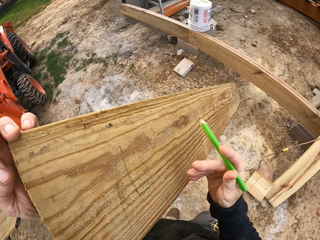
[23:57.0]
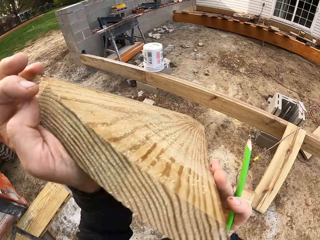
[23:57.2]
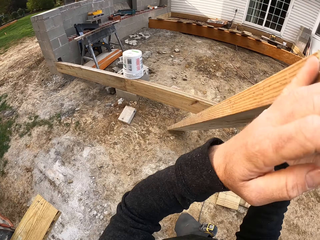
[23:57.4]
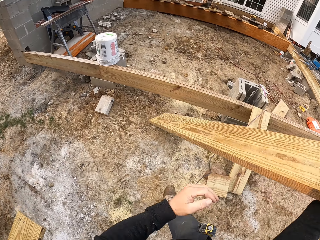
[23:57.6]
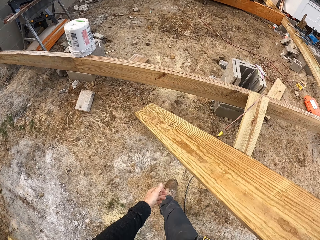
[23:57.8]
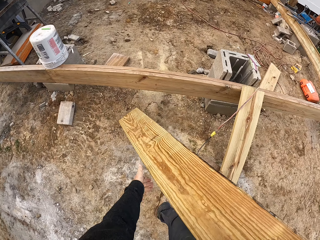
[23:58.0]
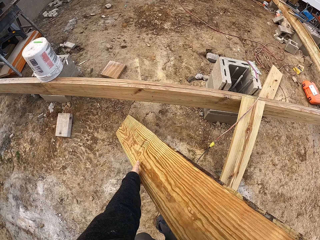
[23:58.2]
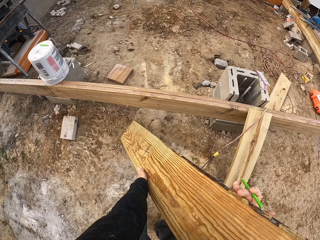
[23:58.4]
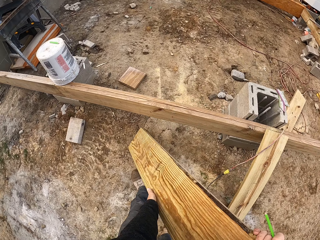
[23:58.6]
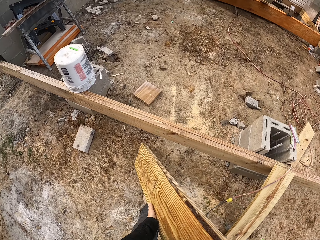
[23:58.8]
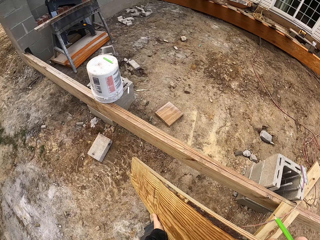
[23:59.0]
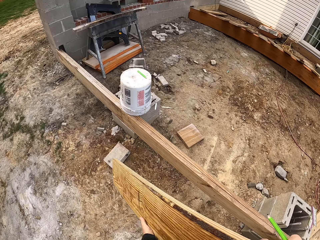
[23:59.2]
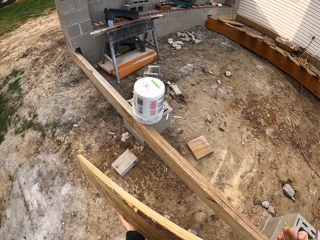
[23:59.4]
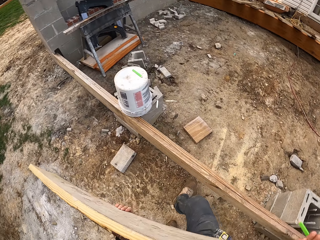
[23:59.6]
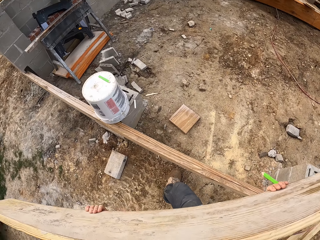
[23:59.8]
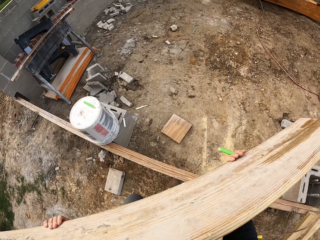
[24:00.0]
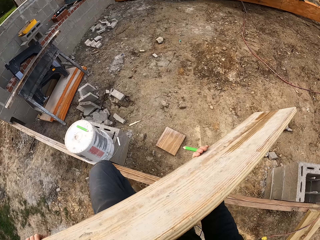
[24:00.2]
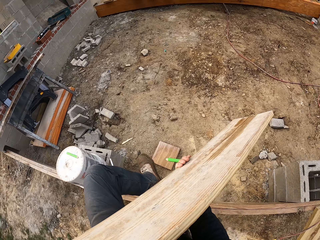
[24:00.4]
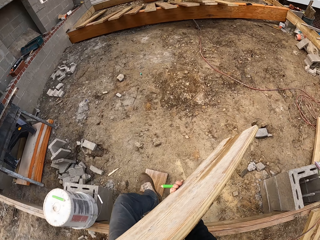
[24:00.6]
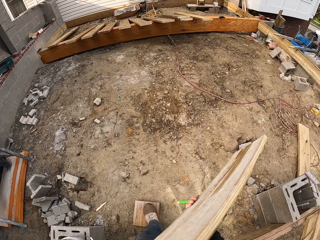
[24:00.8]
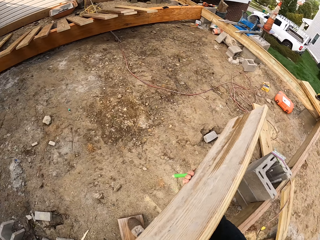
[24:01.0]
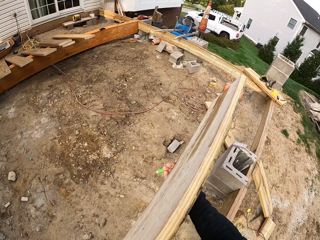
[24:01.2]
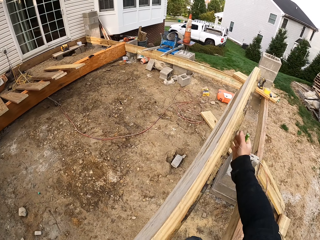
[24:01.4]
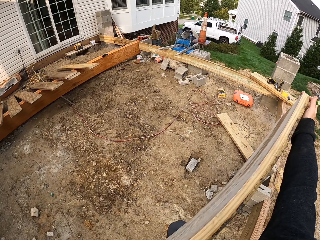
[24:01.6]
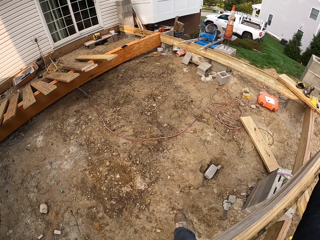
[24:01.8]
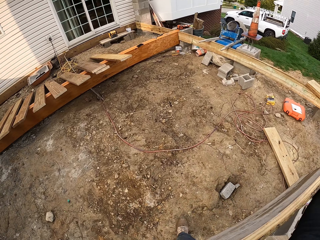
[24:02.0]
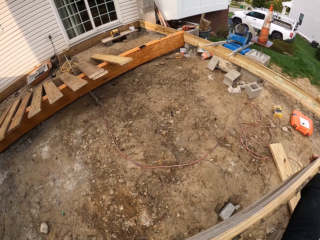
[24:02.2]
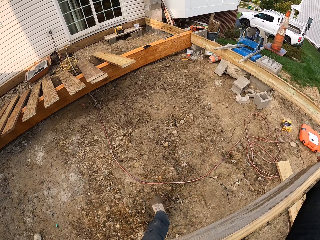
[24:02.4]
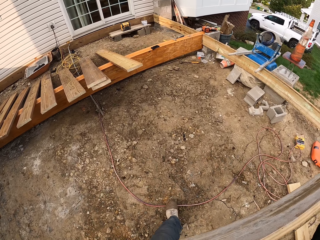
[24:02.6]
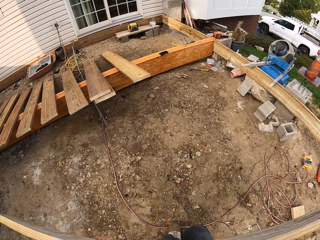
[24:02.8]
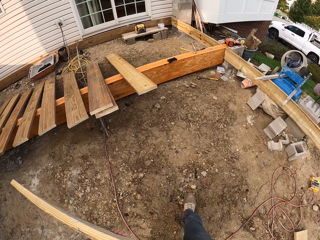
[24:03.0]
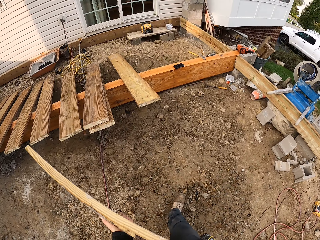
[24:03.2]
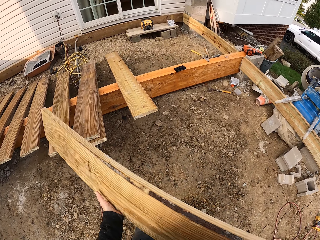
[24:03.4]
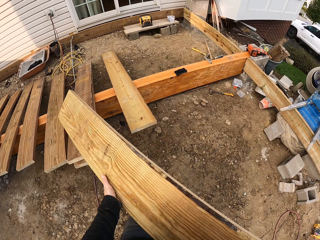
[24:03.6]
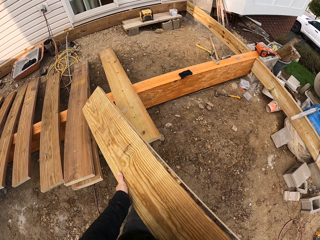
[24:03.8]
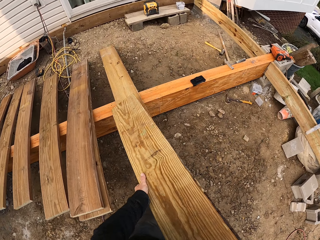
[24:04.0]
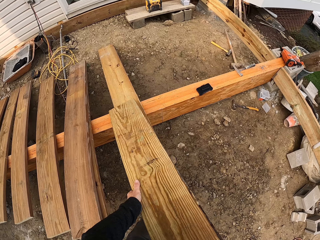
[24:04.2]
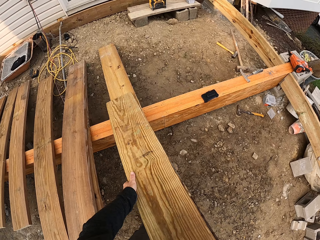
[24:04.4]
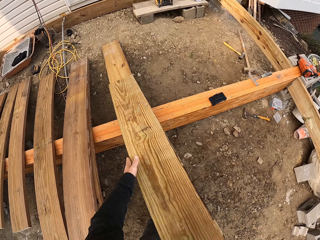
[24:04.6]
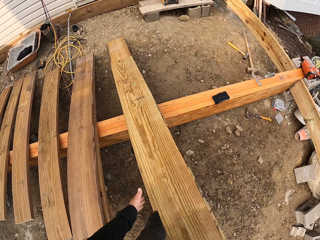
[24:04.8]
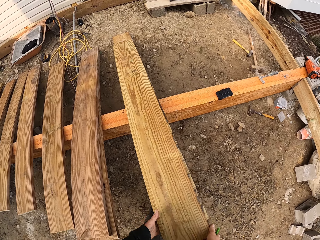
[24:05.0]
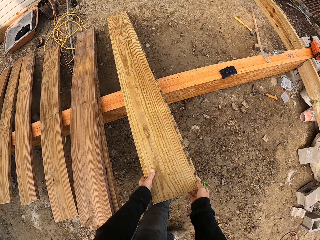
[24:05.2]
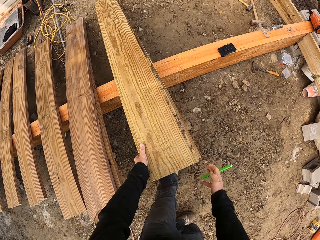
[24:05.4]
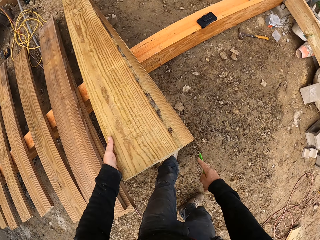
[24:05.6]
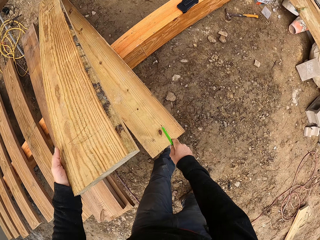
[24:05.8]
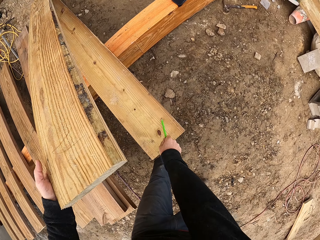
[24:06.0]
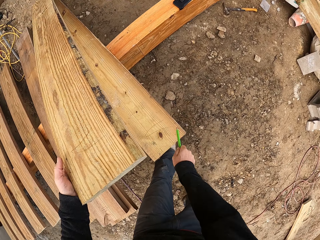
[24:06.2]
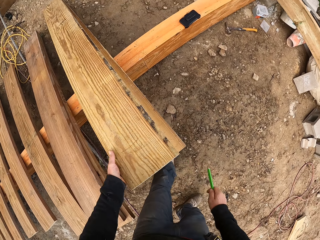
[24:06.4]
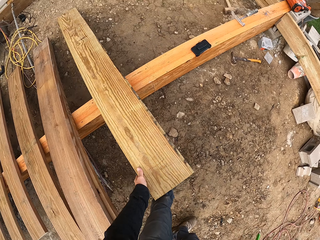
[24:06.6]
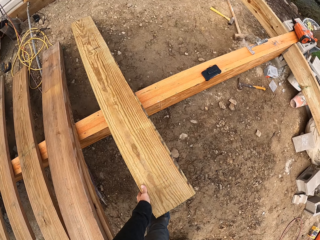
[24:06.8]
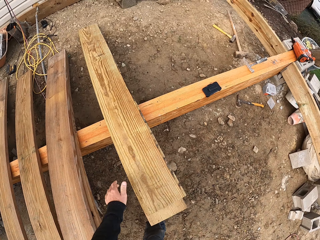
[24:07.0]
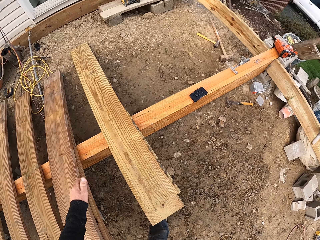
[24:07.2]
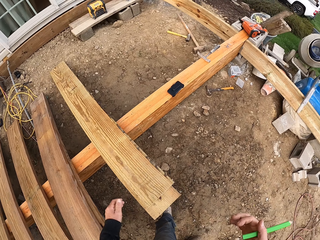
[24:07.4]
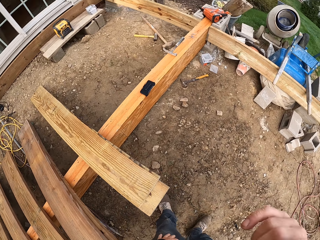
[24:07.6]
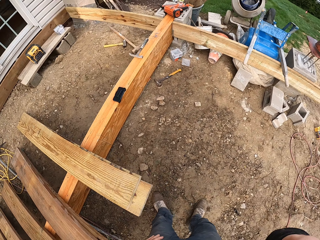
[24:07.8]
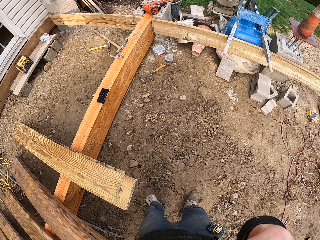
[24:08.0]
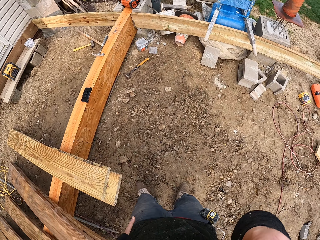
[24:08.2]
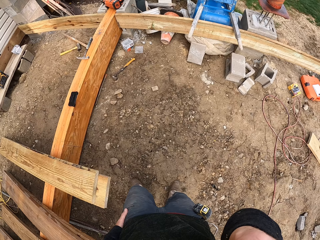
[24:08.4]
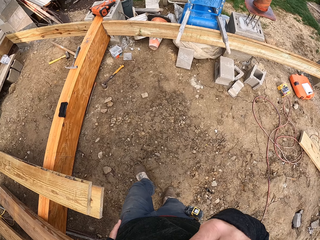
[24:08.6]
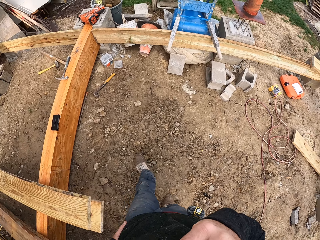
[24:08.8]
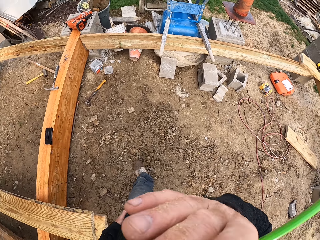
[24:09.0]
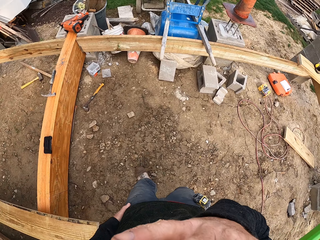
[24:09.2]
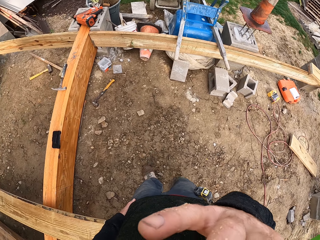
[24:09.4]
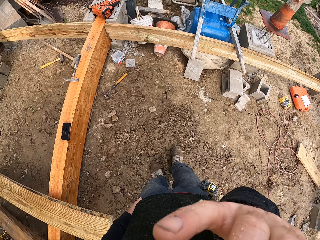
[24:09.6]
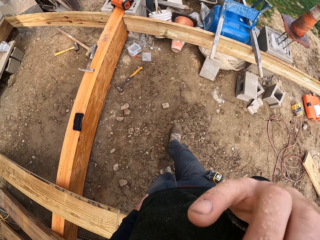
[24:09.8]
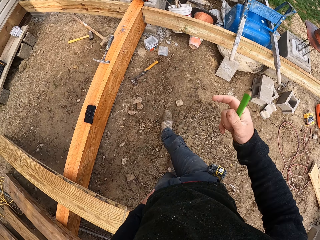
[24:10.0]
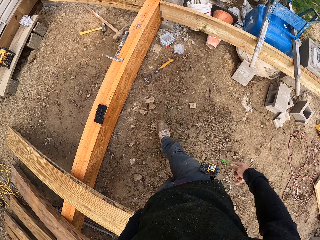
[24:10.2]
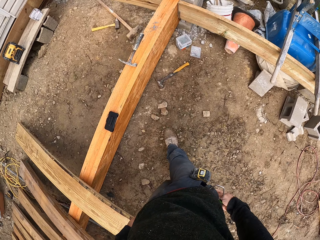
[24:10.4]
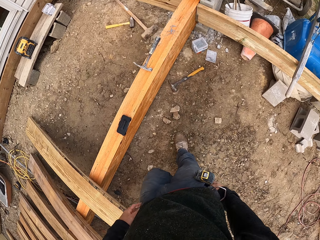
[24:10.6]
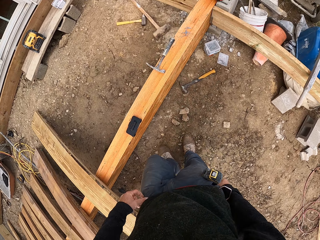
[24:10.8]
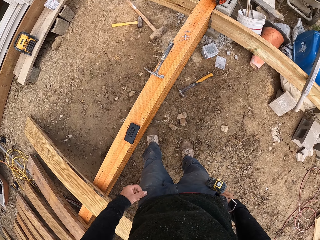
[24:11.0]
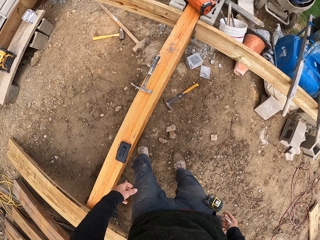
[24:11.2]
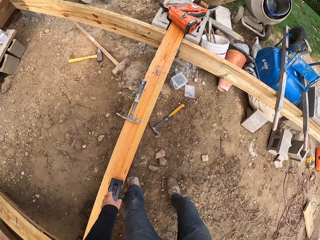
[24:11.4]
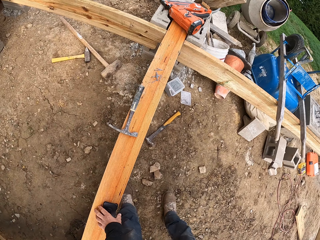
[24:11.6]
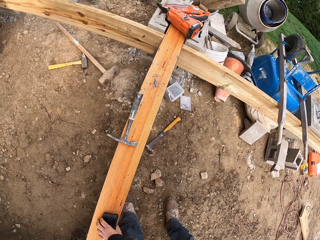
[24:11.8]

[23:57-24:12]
The camera wearer writes on the wood. He turns the wood to the other side. He holds the wood. He lifts the wood. He walks over the wooden structure. He carries the wood. He walks to the other side of the wooden structure. He places the lumber on the wood. He lifts the wood. He writes on the wood. He puts down the wood. He lifts his hand. He looks around the construction site. He puts down his hand. He walks beside the wood.

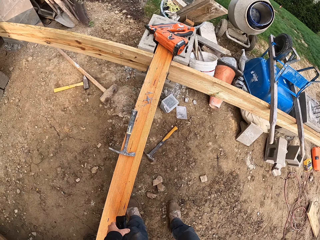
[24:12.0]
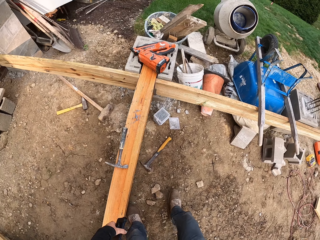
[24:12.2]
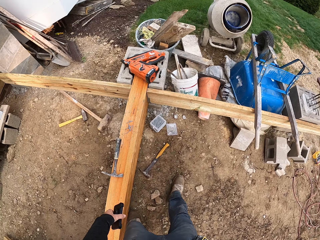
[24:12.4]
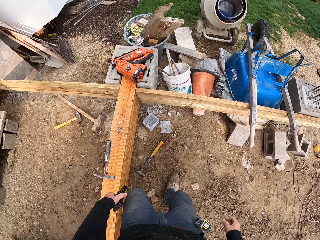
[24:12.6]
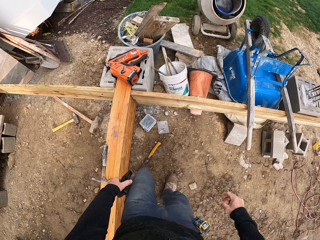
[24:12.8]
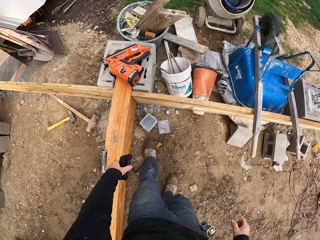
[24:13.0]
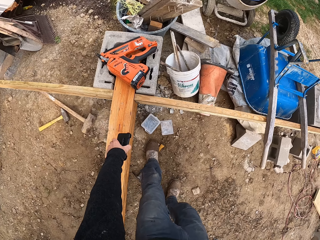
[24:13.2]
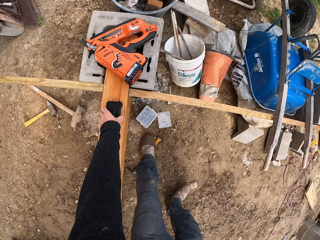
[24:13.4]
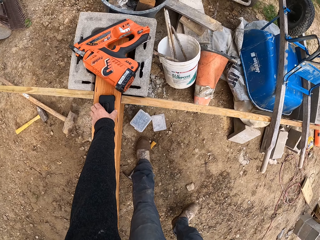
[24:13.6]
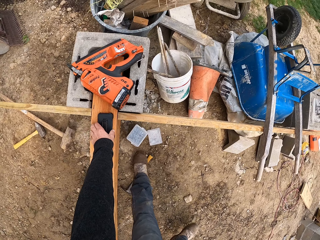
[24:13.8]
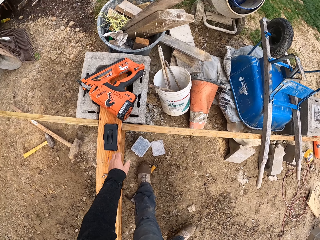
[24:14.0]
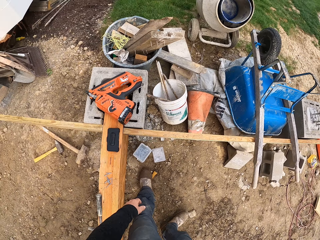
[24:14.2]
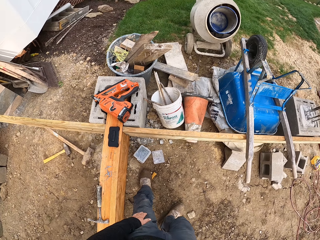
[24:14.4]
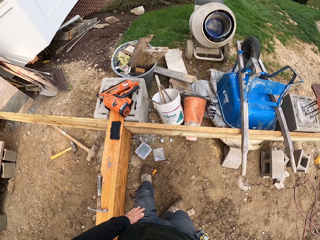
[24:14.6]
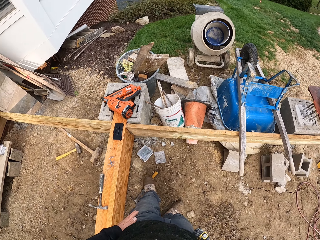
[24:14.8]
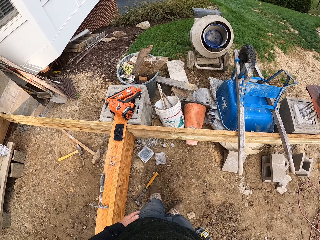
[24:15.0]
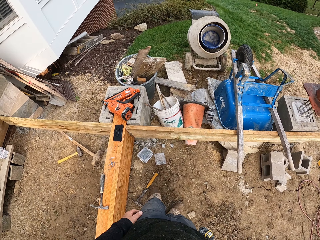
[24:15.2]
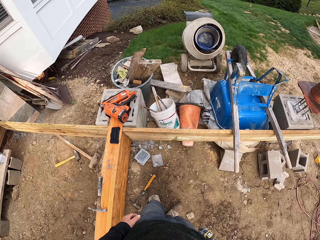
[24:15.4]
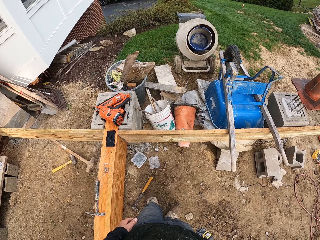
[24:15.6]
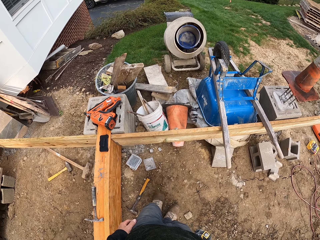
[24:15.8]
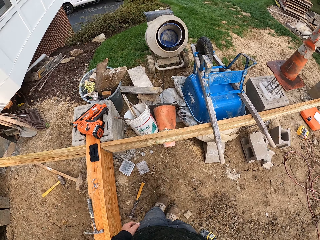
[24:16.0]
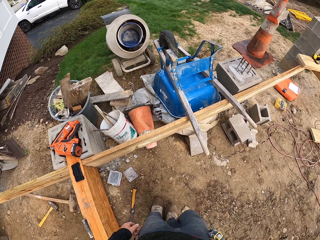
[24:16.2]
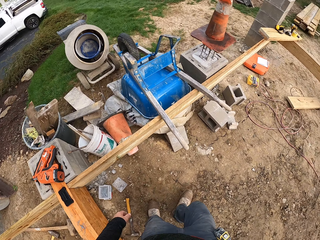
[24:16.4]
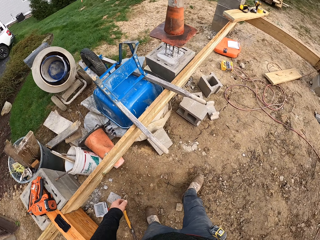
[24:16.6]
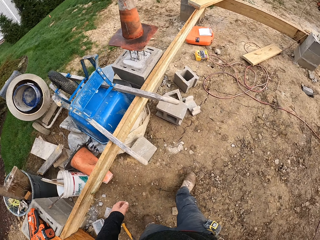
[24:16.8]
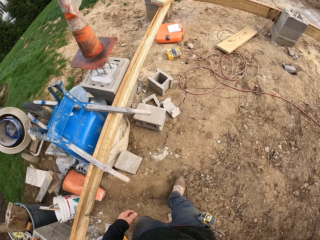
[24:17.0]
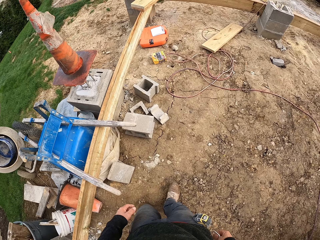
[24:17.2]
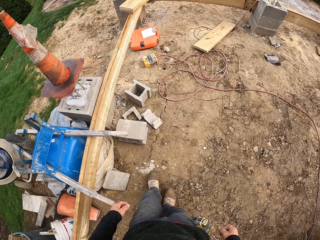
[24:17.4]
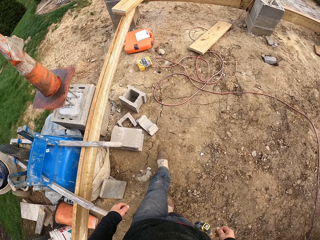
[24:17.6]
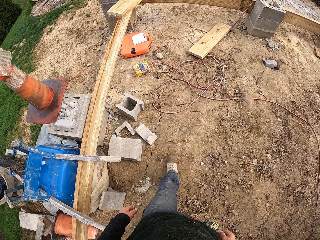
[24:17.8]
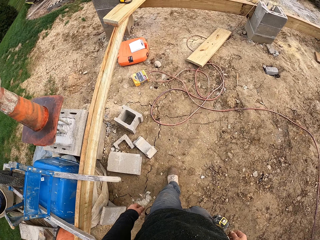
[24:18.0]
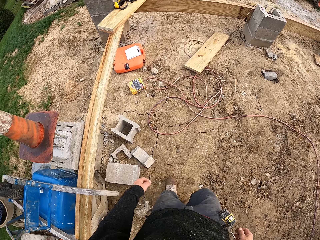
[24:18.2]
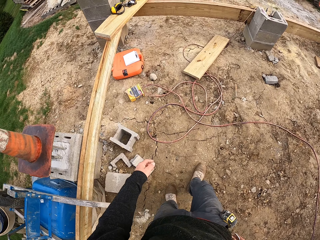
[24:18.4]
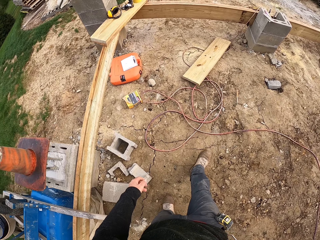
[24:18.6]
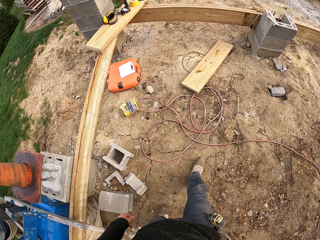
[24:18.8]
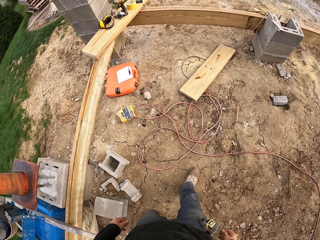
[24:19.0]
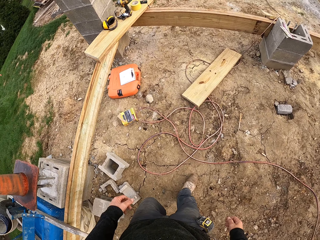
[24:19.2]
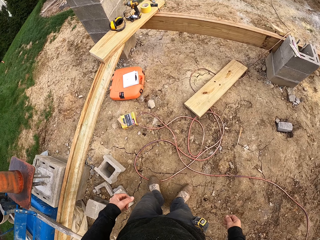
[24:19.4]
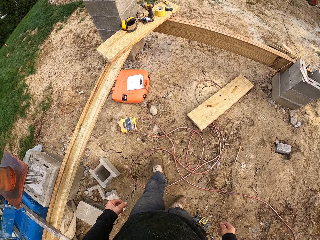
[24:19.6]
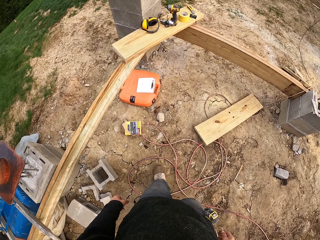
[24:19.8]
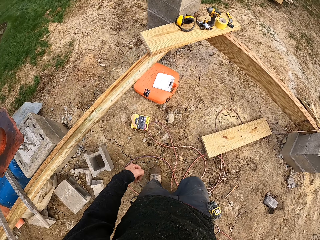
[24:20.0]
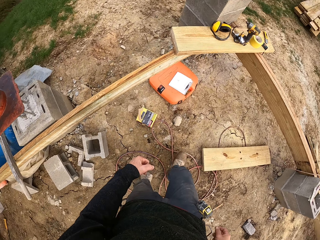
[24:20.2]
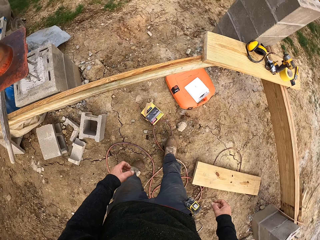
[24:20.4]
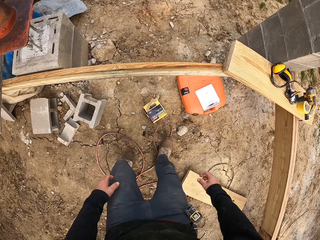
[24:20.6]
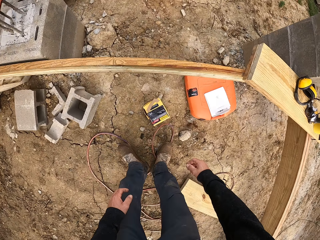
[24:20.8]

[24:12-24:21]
The camera wearer picks up the phone. They place the phone on the wood. They look at the wooden structure. They walk around the construction site, beside the wood.
